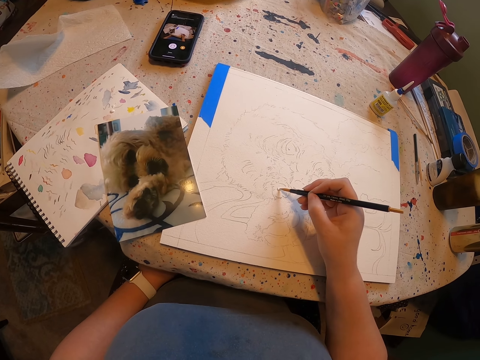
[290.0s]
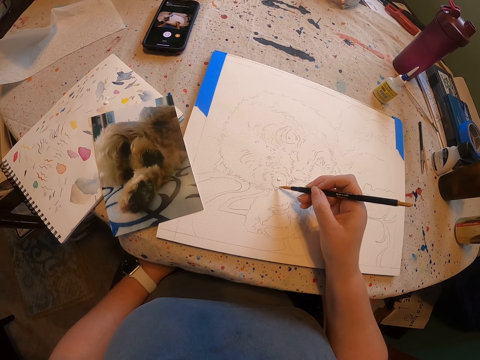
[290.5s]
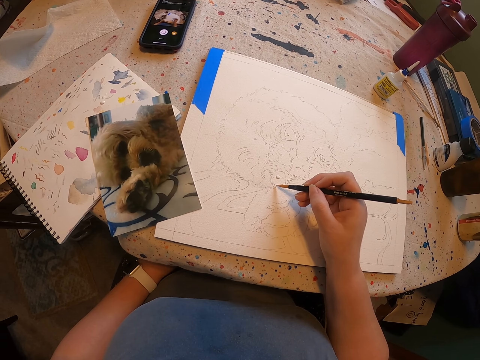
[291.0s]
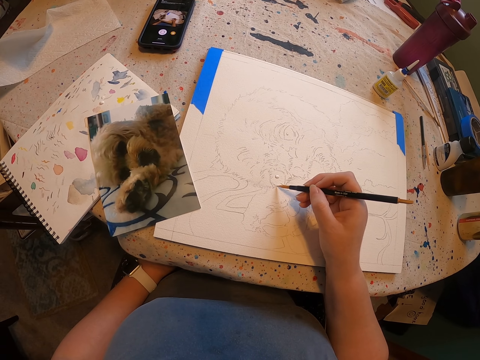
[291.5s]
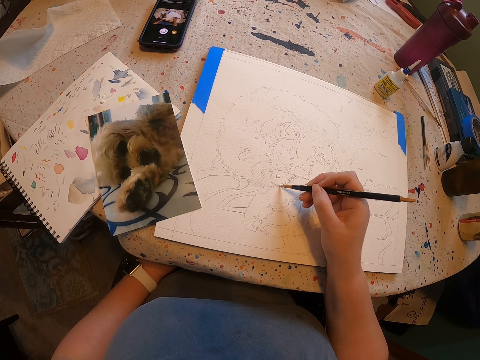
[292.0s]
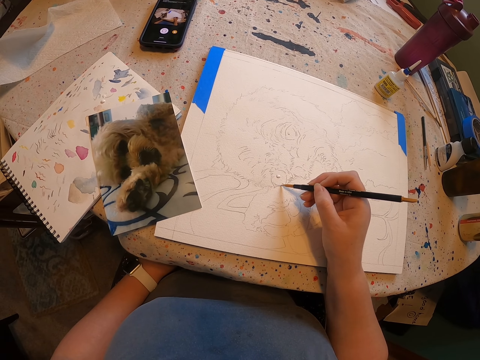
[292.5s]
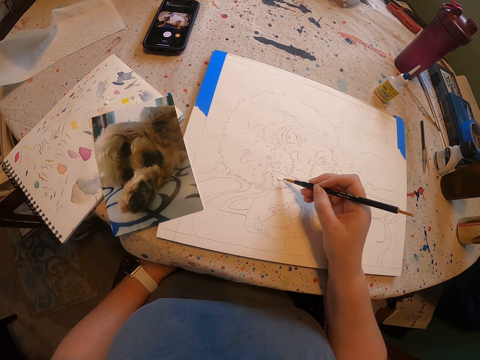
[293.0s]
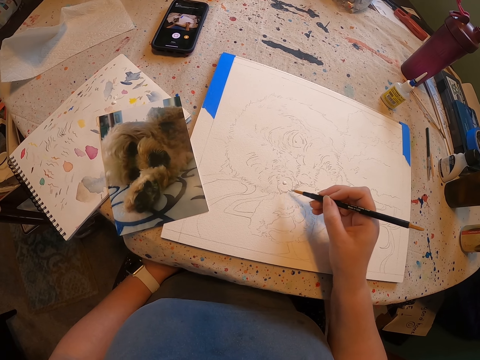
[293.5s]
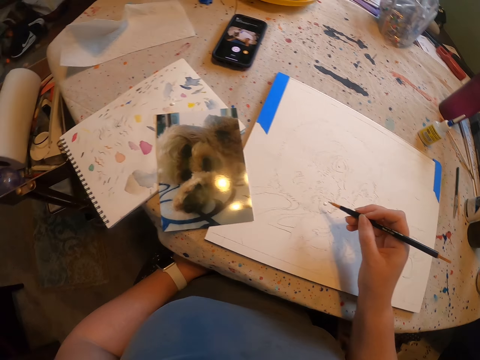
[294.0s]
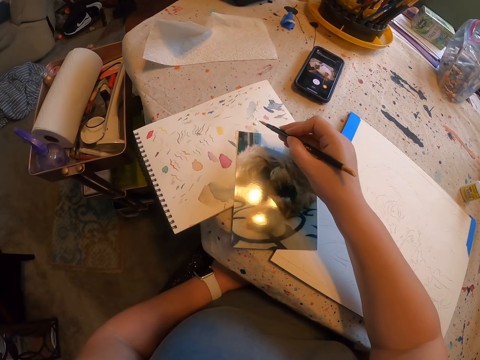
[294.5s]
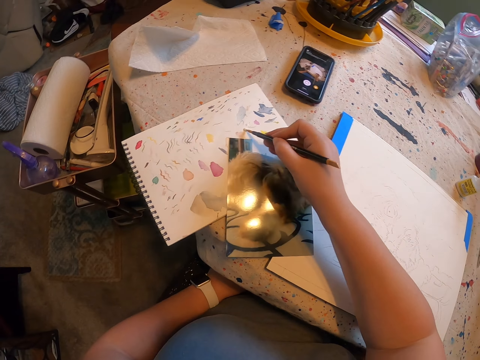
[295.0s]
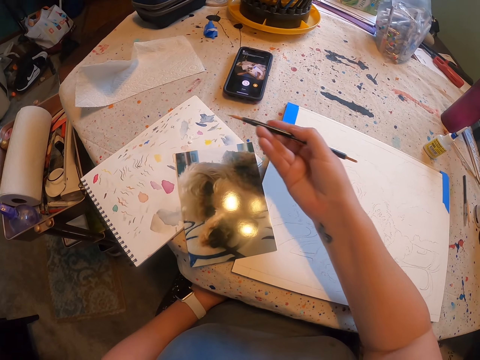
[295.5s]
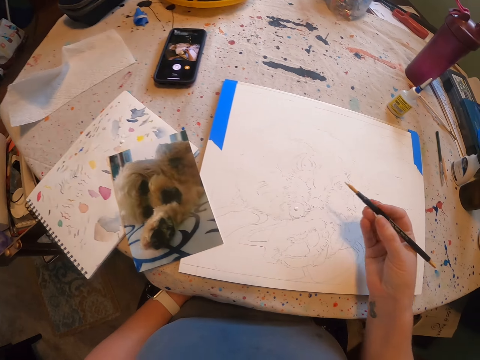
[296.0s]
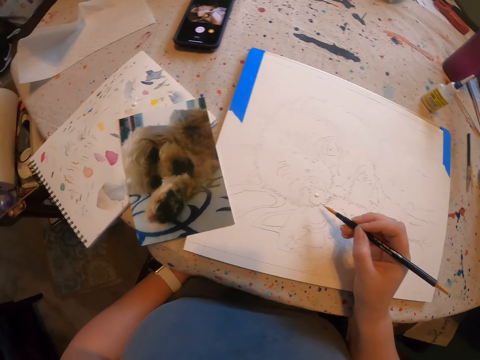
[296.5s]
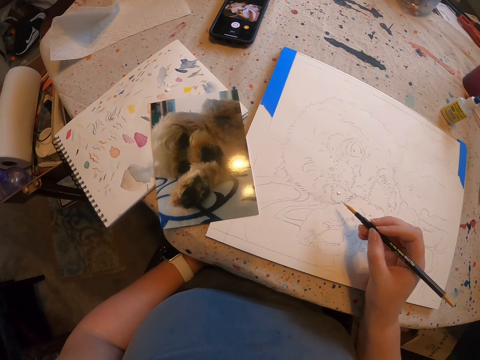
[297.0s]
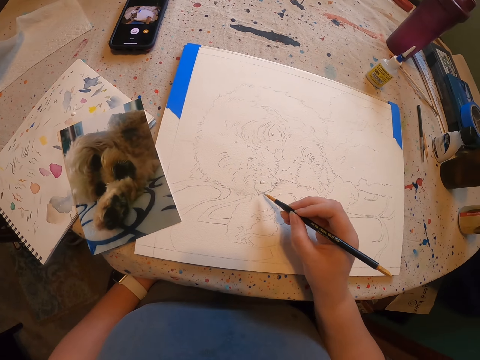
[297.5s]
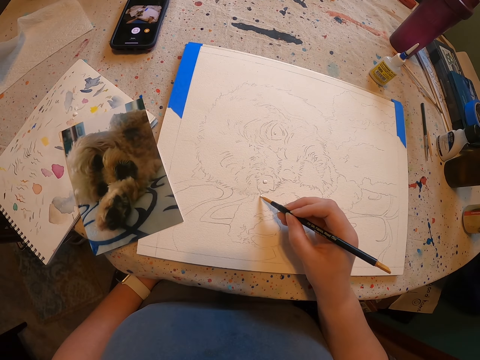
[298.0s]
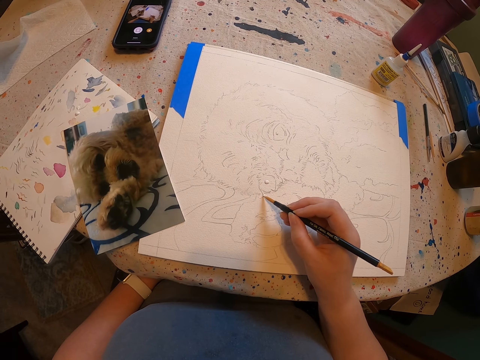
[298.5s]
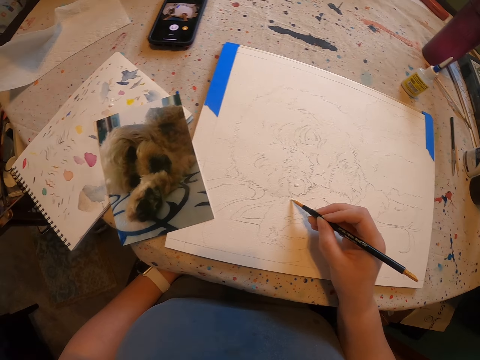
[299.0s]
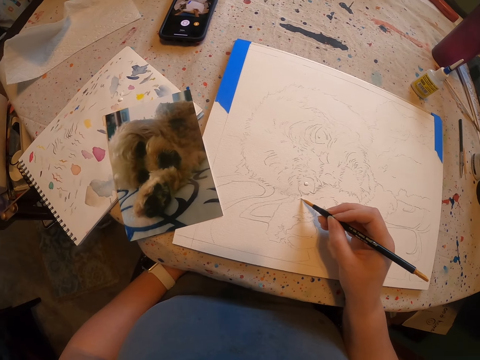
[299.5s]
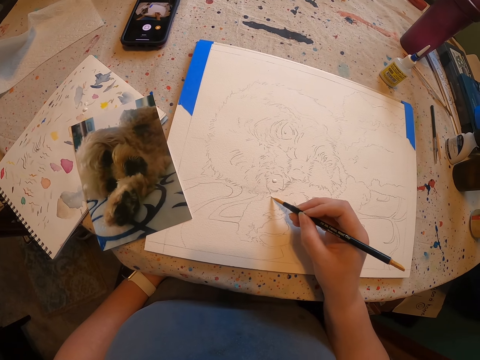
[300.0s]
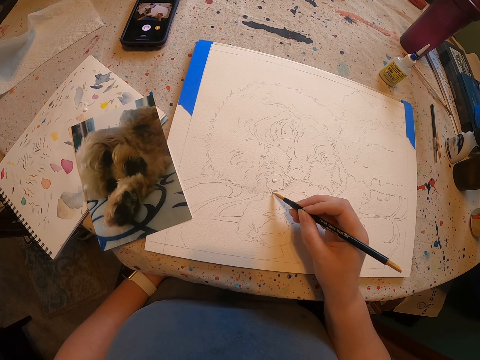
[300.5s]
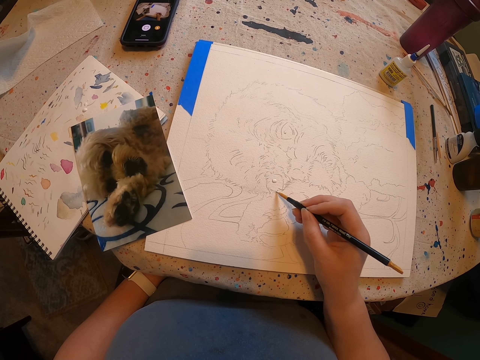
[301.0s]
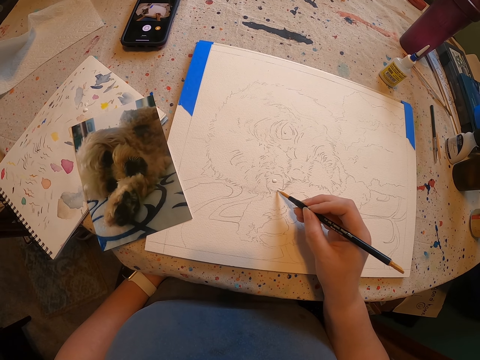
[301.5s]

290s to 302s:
The camera wearer applies paint on a brush. They apply paint on a drawing with the brush. They pick a paint from the colour paper with a pencil. They apply paint on the brush. They draw a sketch on the paper. They apply paint on the drawing with the brush.

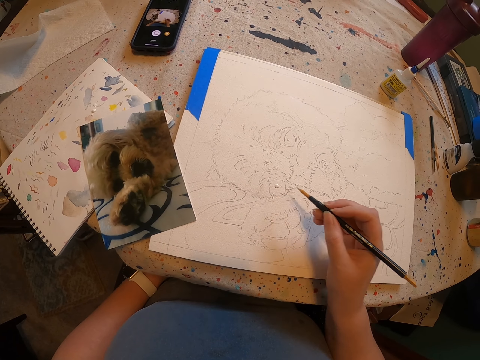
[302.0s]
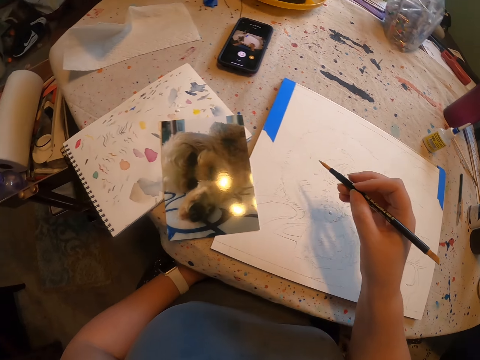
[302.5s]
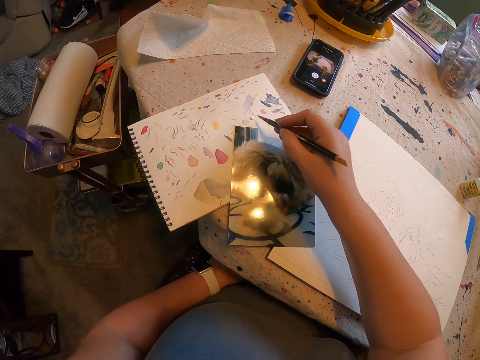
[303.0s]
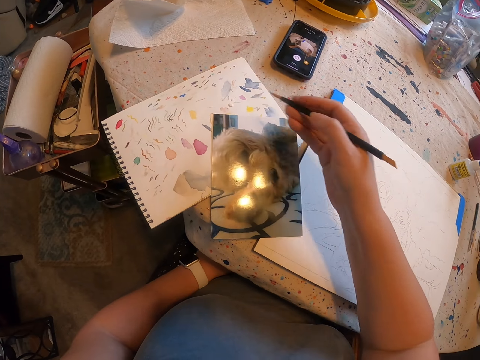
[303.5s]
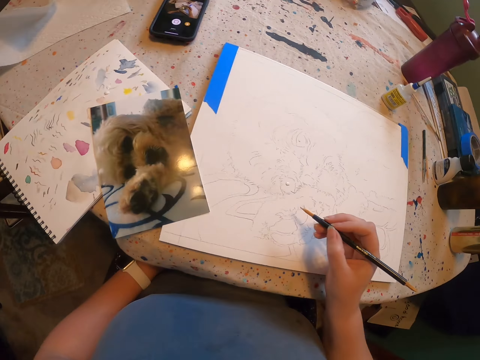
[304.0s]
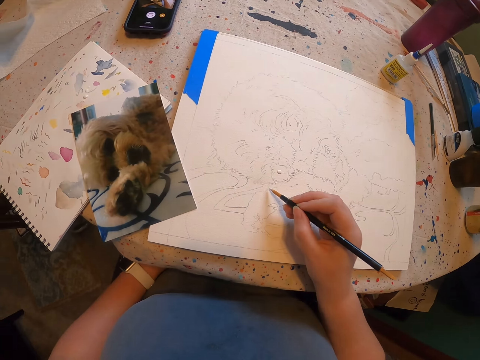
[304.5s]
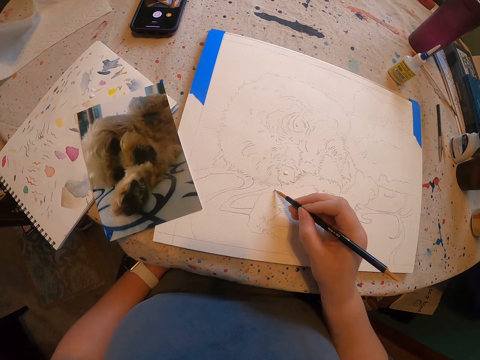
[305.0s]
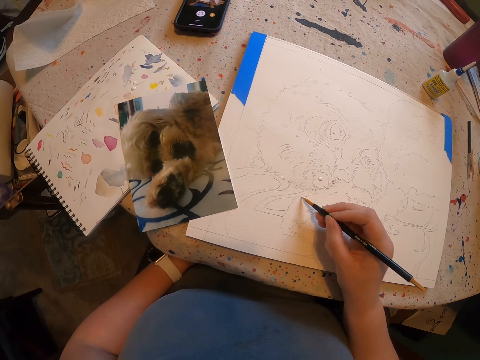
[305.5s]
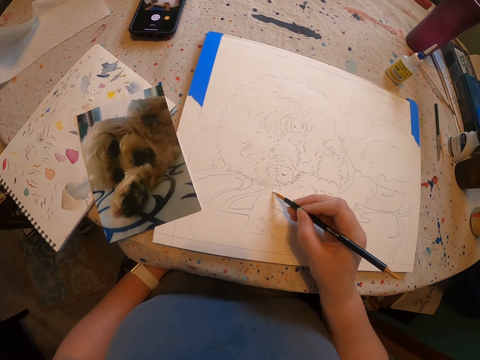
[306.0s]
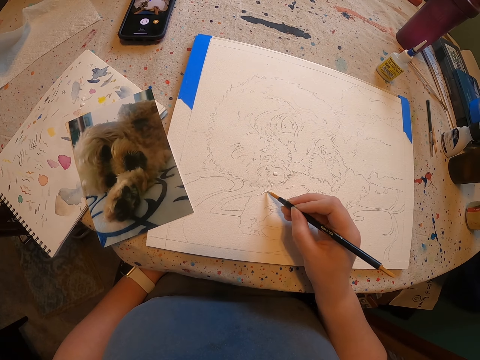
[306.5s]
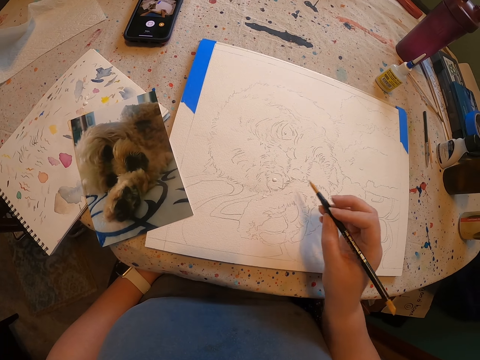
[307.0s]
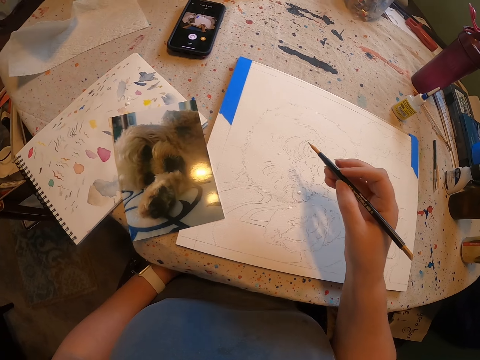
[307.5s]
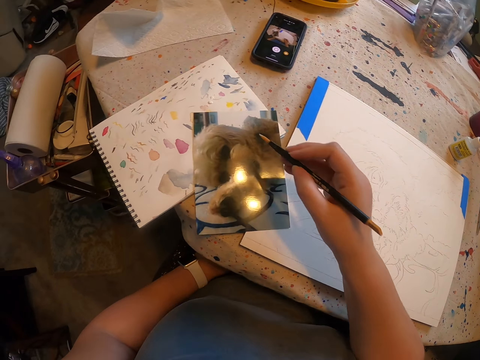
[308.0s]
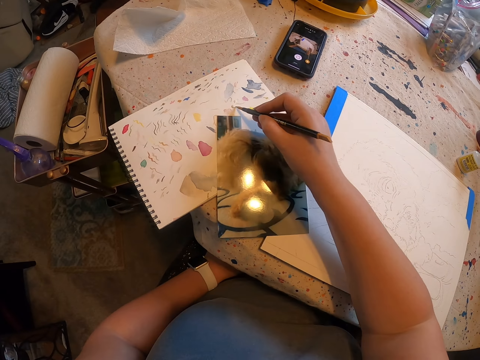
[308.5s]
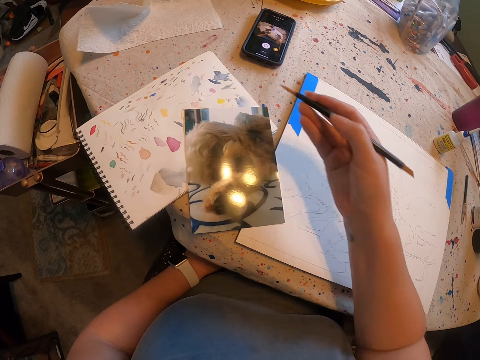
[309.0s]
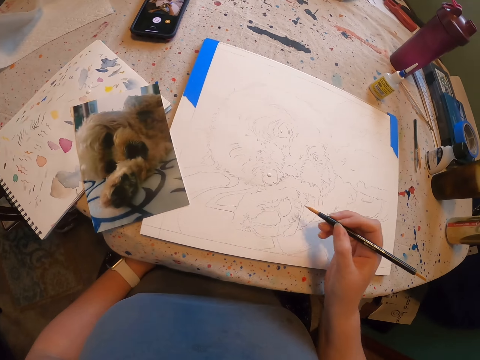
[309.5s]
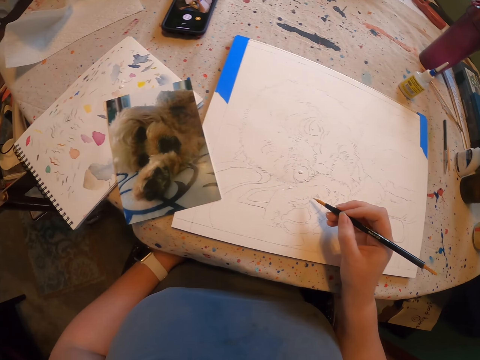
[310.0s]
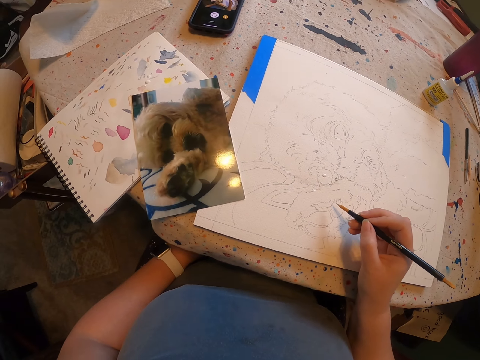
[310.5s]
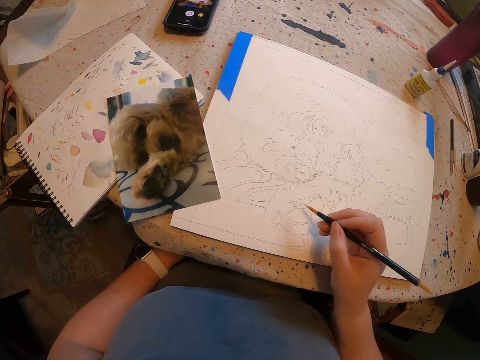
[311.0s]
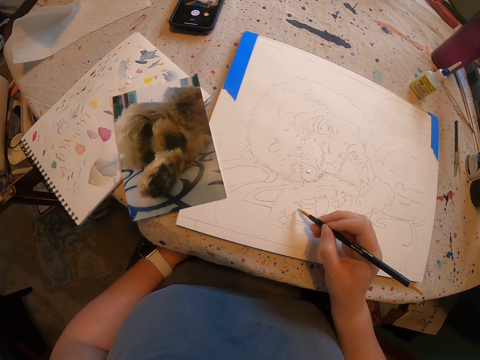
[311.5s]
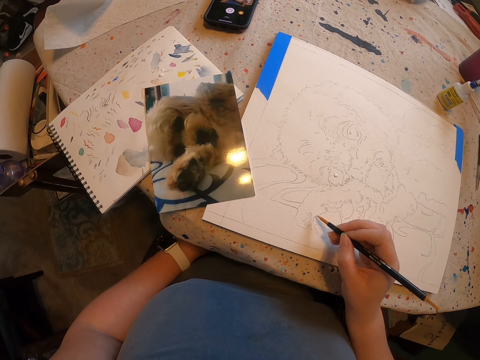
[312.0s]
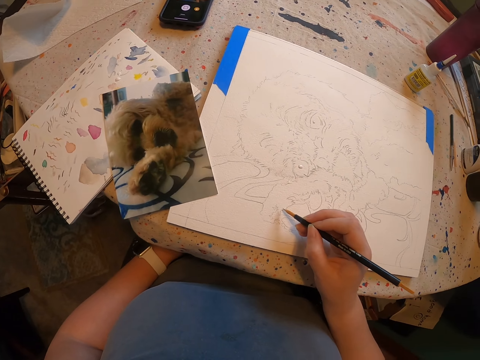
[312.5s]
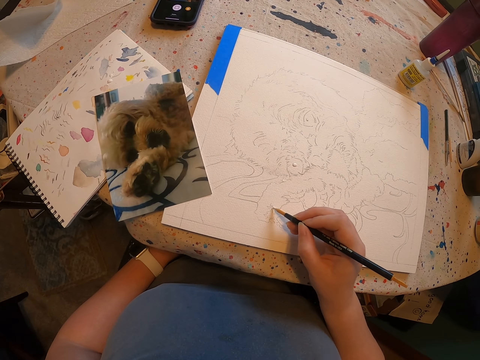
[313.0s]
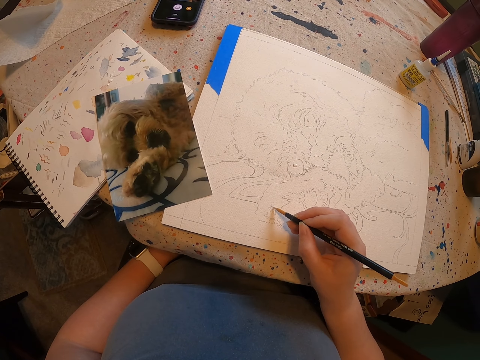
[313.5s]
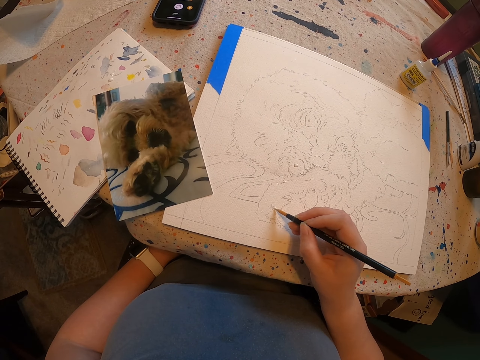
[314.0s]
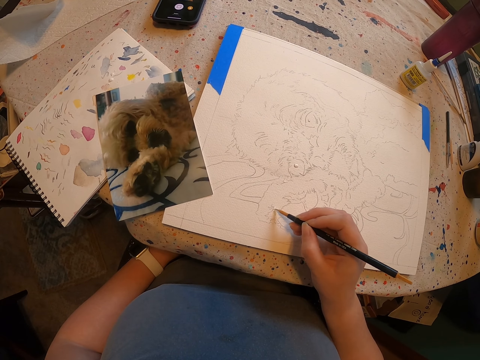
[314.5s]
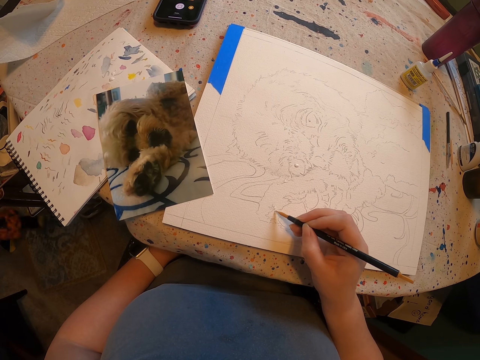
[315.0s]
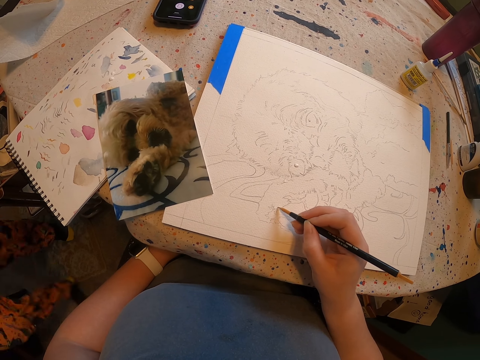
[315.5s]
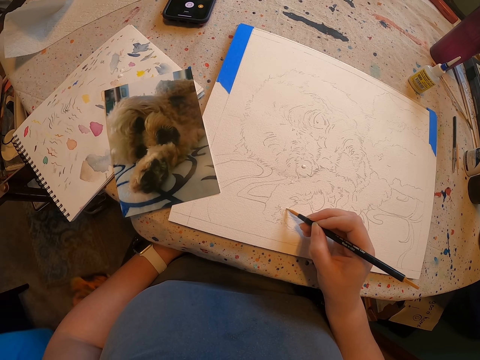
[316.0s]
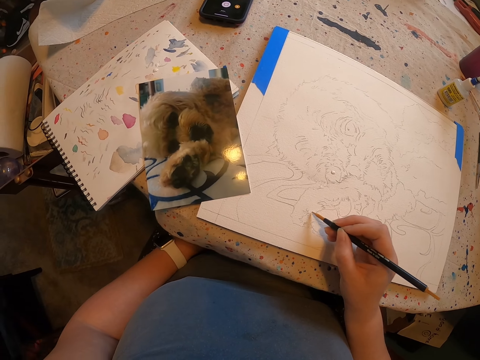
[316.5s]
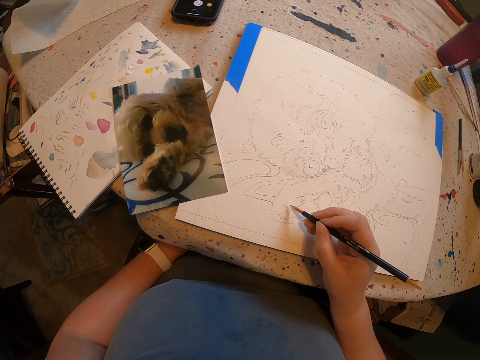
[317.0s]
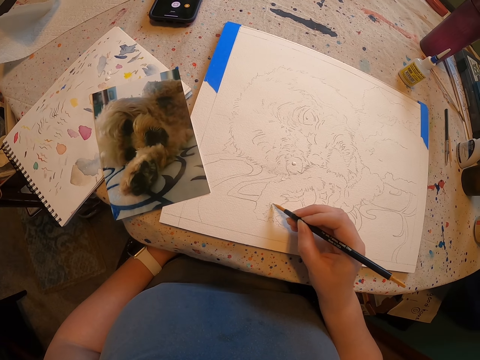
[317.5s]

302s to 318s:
The camera wearer picks a paint from the colour paper with a pencil. They apply paint on a brush. They draw a sketch on the paper. They apply paint on a drawing with the brush. They pick a paint from the colour paper with the pencil. They apply paint on the brush. They draw a sketch on the paper. They apply paint on the drawing with the brush.
